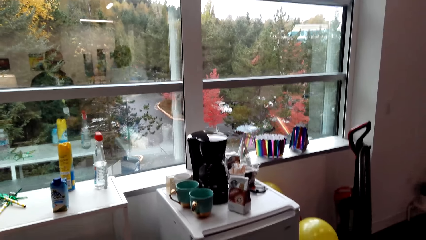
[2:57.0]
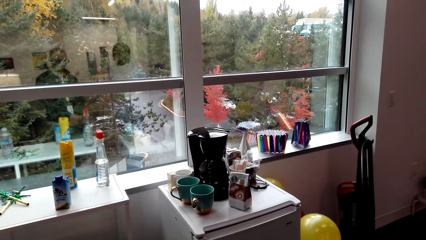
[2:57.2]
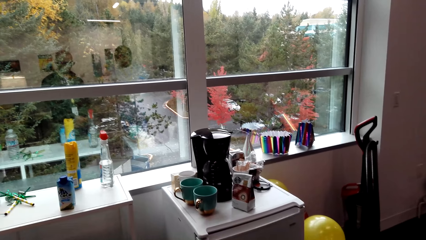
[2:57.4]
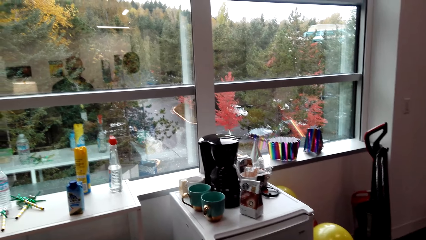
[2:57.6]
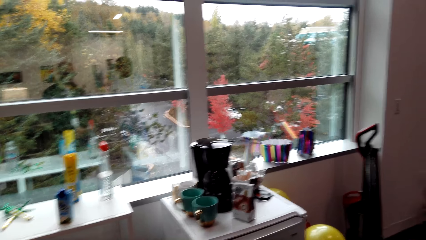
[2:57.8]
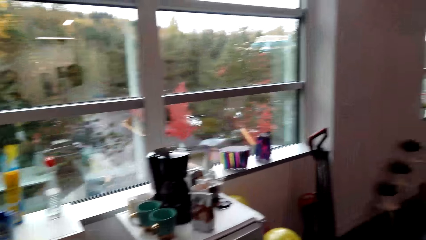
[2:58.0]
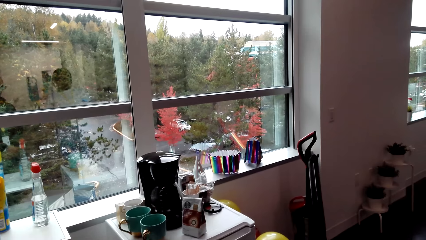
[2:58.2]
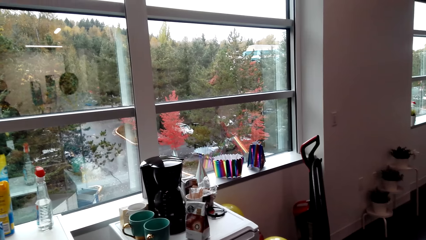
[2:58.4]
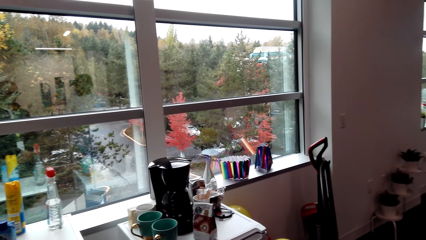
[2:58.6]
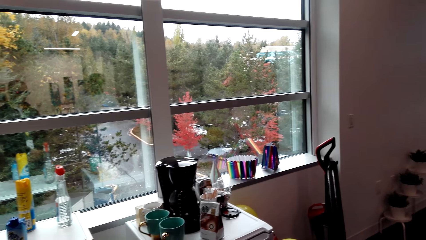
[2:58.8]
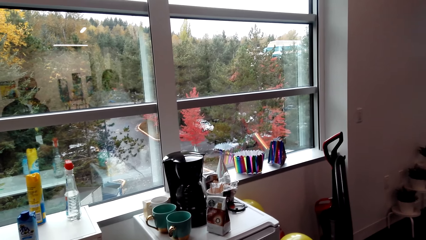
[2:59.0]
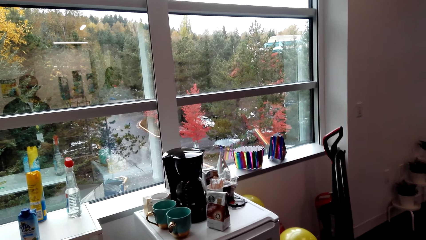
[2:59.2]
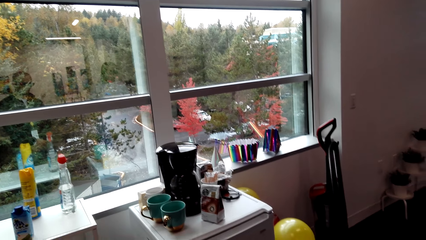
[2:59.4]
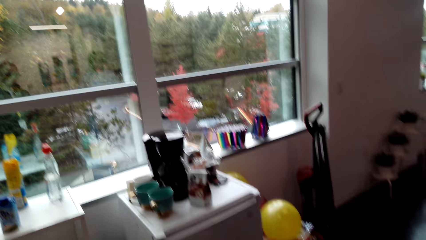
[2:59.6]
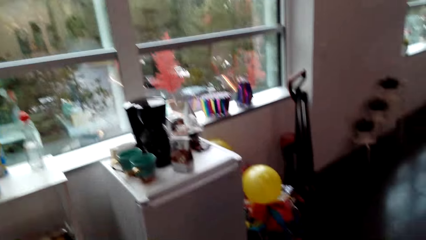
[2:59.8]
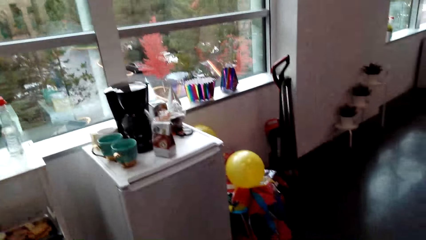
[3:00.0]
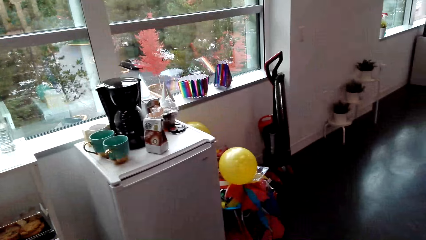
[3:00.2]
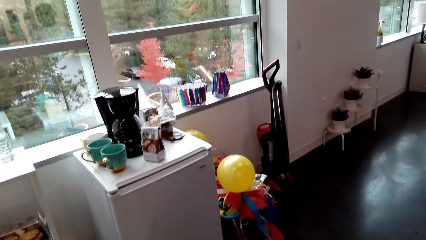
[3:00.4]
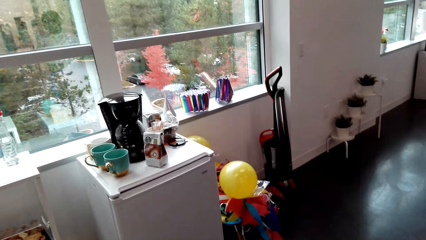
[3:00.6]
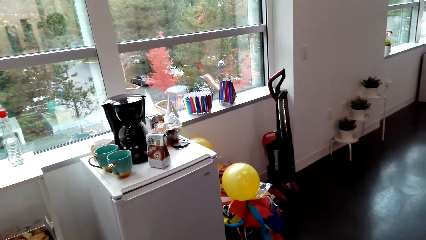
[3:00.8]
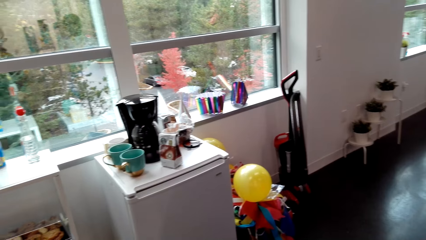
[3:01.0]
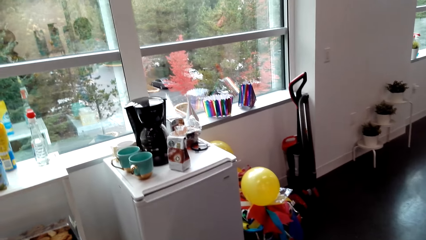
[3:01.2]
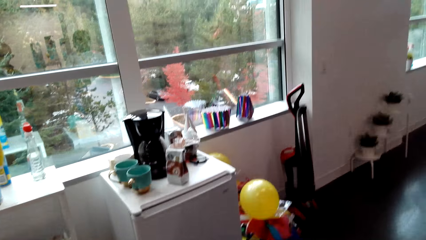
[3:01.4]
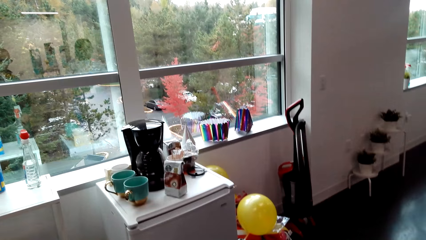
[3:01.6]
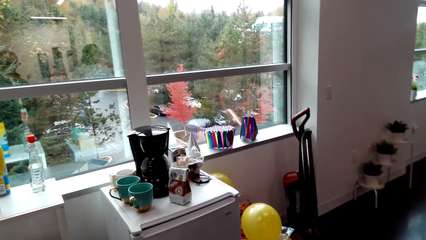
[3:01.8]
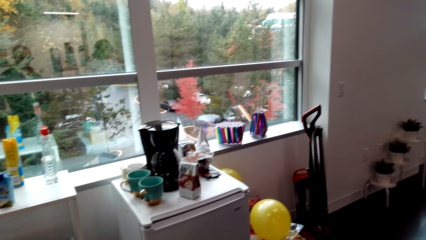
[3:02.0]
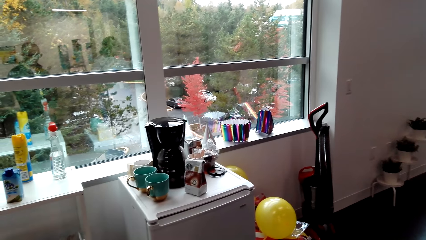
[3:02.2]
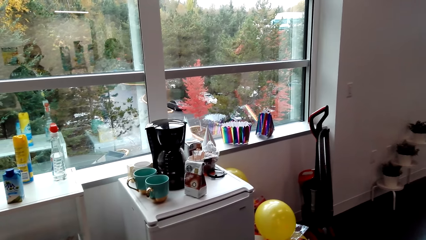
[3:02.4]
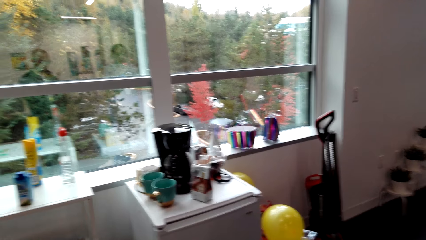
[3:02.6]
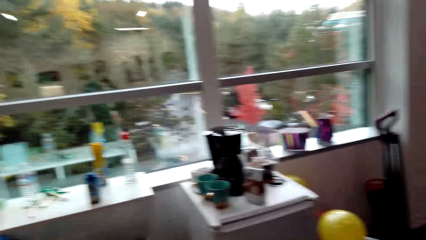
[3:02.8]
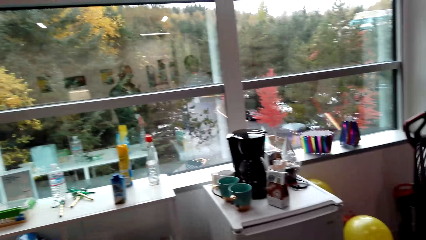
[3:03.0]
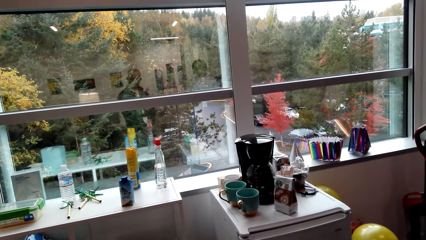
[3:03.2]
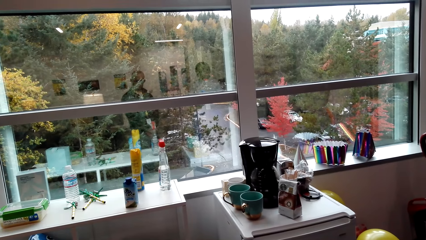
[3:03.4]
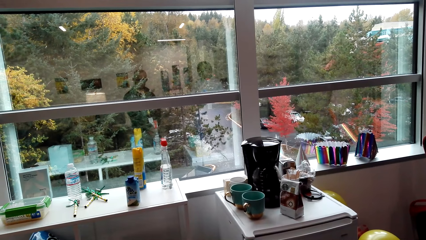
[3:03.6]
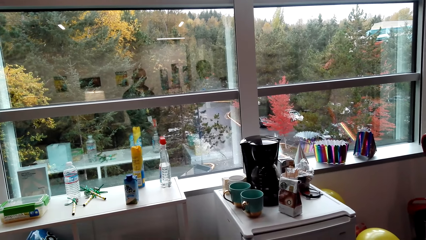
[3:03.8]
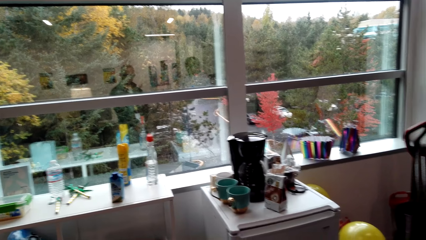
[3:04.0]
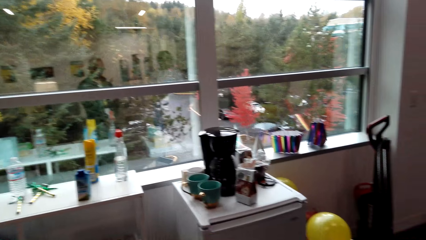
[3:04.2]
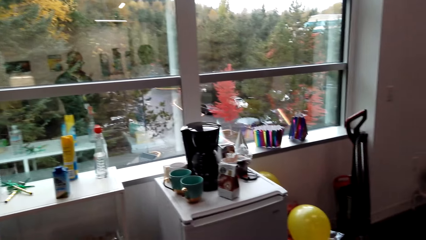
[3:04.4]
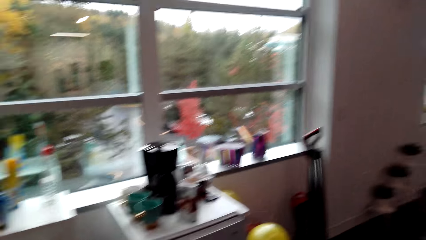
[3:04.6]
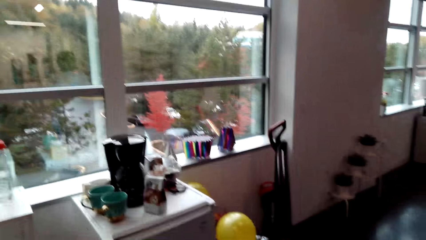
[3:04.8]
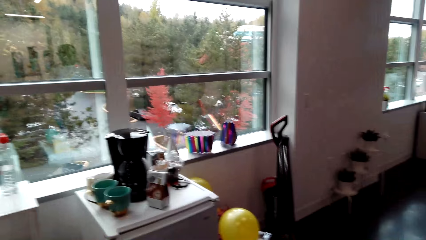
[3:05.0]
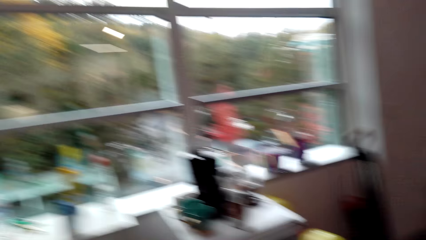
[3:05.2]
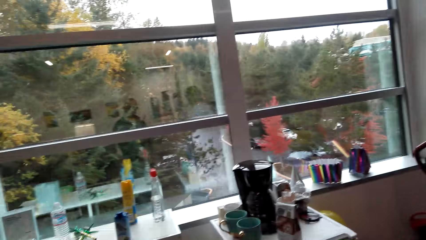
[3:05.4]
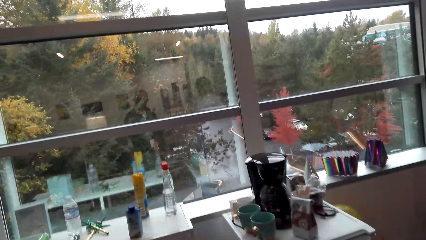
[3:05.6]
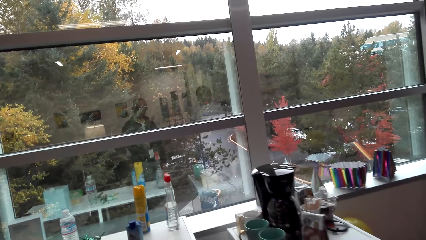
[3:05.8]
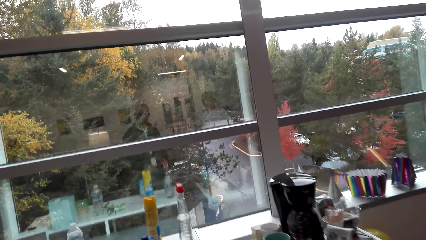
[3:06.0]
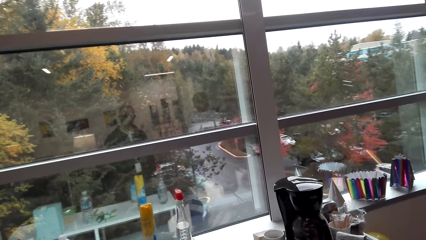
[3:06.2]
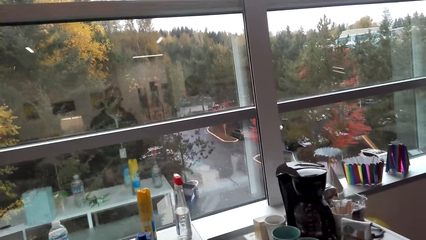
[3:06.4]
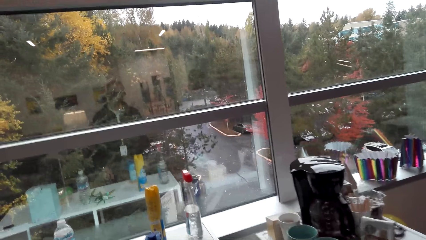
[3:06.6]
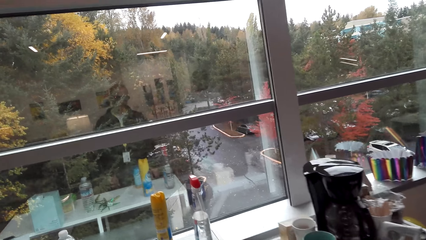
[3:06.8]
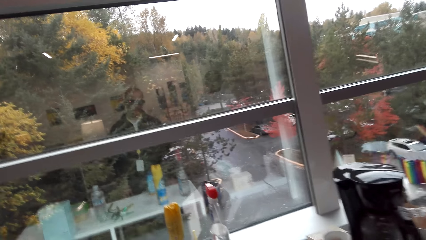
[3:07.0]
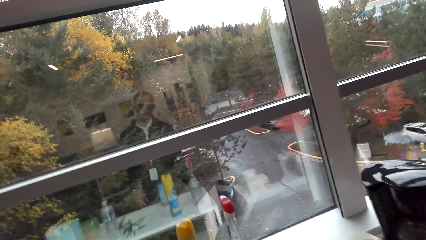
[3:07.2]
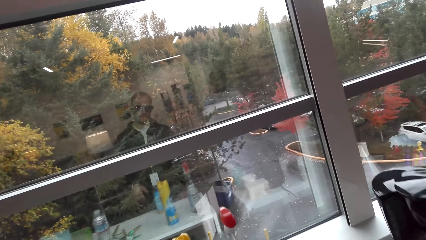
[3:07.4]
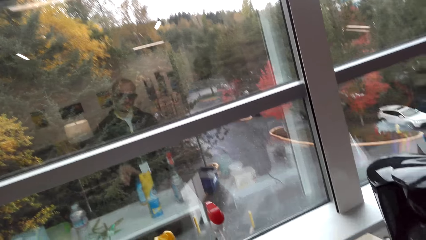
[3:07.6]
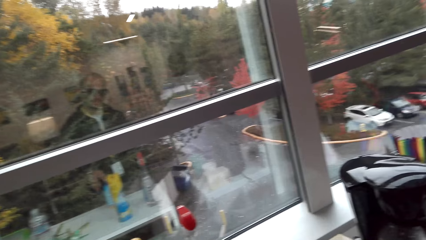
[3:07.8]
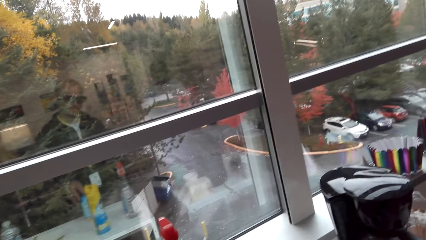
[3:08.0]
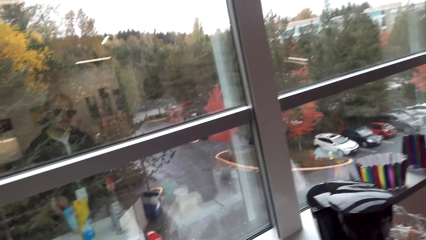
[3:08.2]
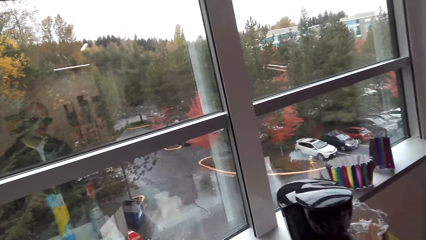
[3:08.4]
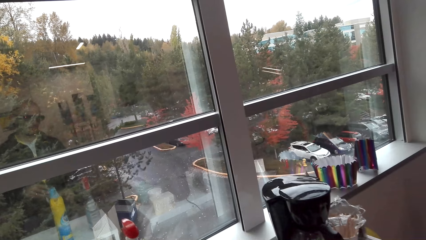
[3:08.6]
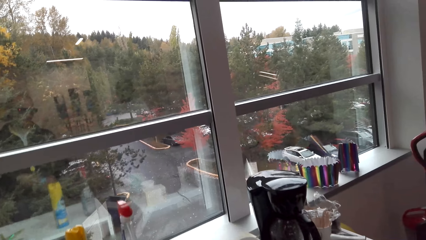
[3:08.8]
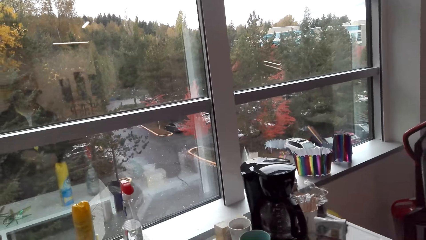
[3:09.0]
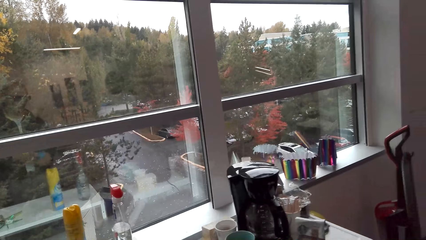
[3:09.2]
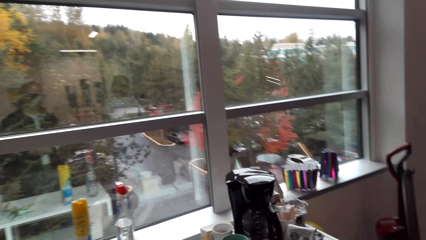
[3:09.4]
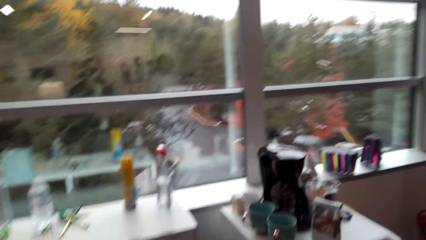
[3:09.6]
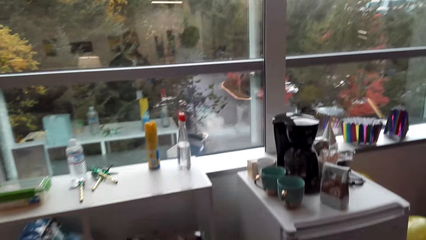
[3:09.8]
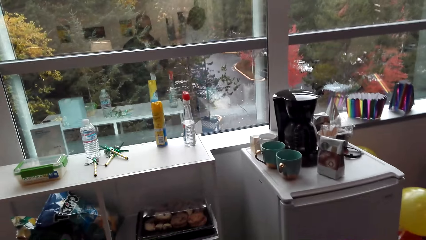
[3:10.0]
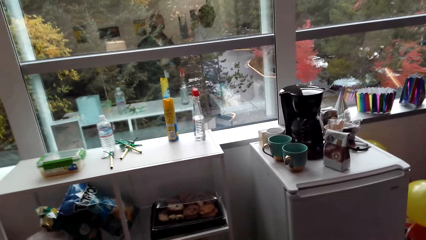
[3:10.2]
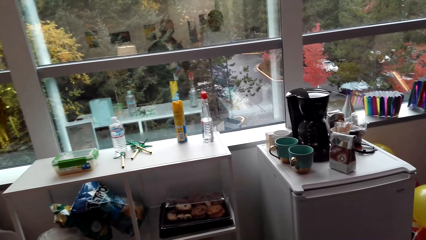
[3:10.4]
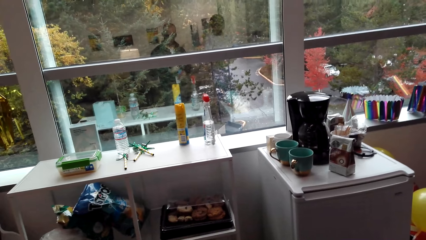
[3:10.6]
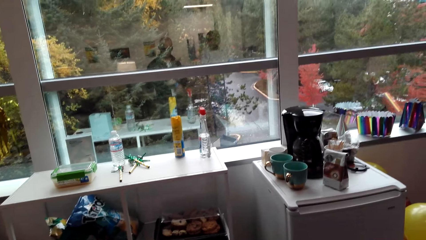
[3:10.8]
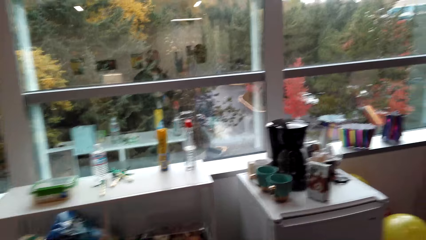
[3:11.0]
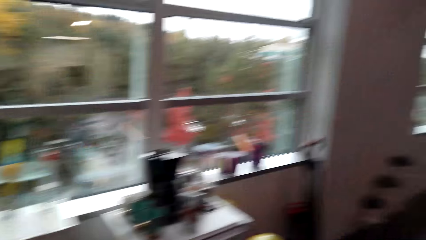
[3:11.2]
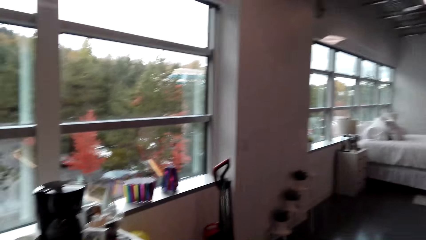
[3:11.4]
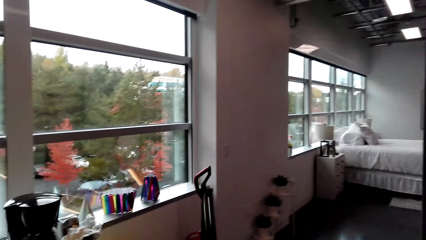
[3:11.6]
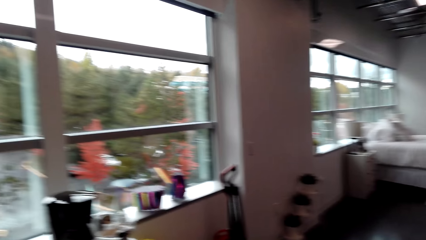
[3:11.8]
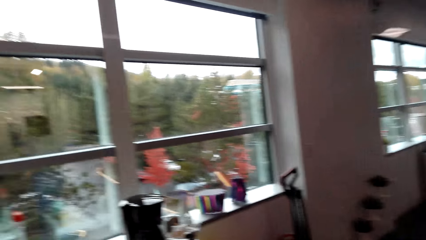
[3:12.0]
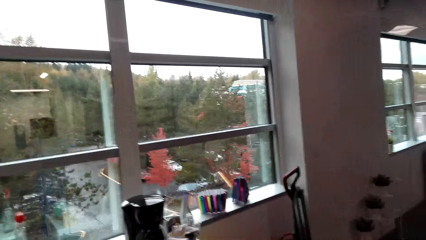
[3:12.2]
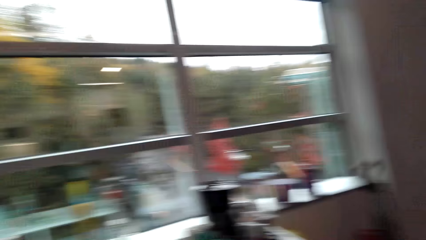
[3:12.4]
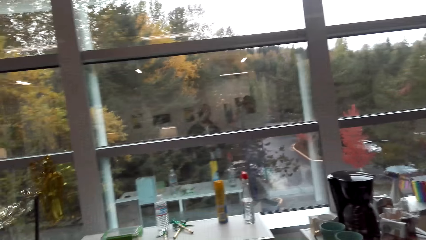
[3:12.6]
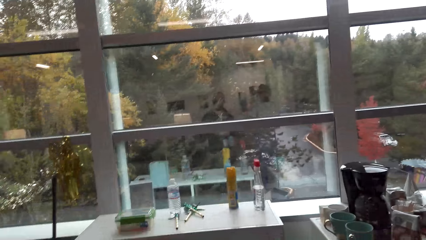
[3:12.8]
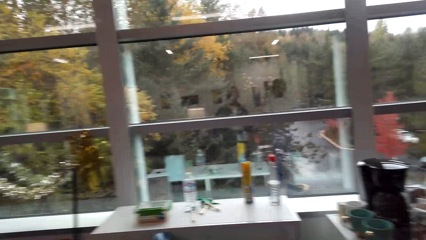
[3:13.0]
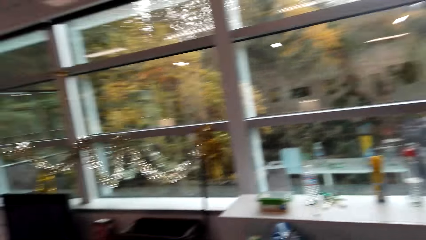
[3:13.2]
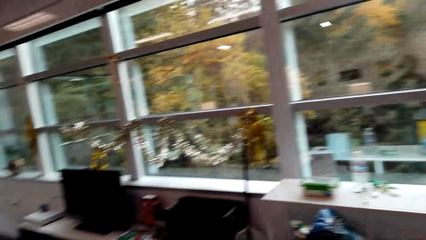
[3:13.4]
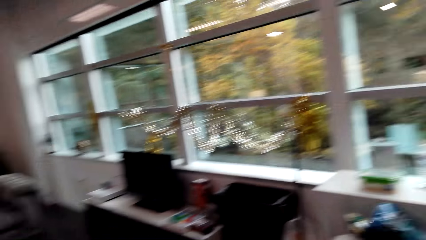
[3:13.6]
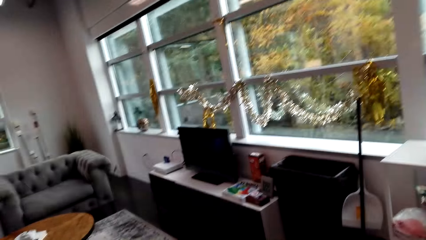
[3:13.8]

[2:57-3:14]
The camera wearer stops by the kitchen area. He picks up something. He moves his head.
